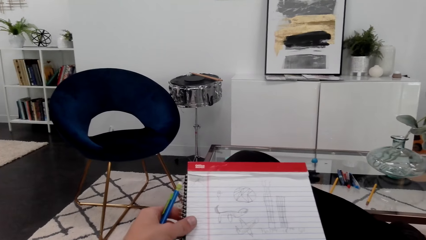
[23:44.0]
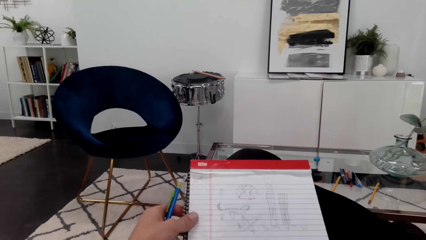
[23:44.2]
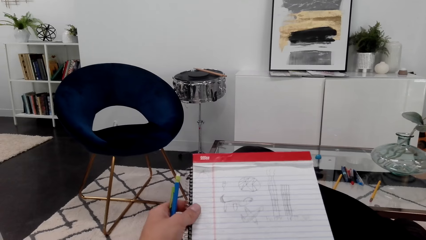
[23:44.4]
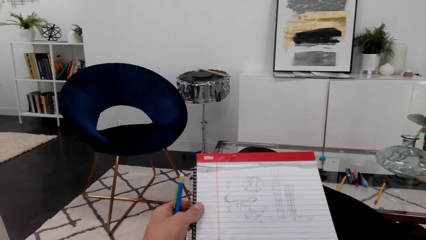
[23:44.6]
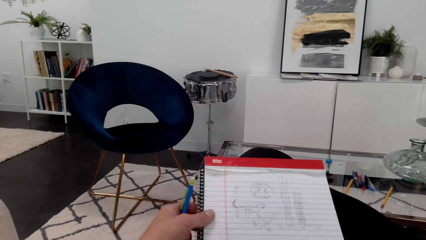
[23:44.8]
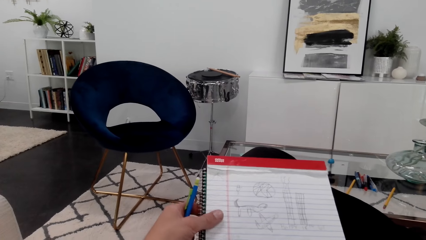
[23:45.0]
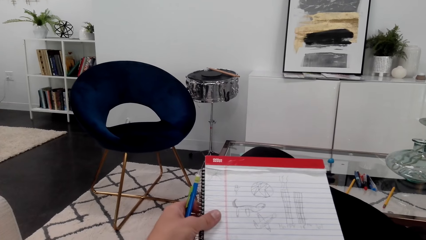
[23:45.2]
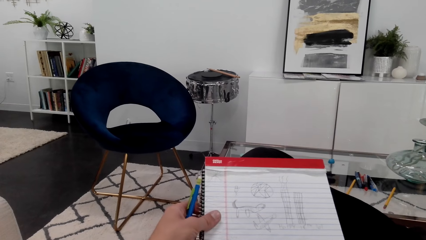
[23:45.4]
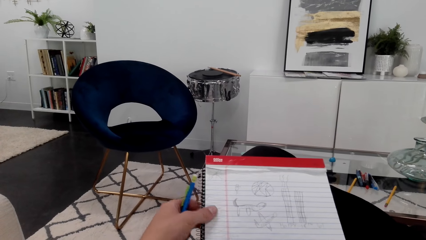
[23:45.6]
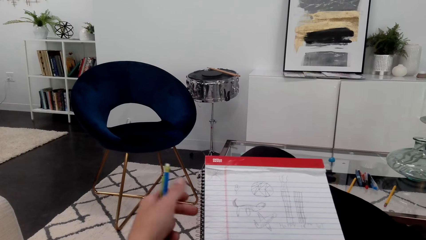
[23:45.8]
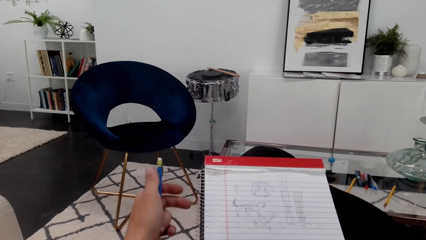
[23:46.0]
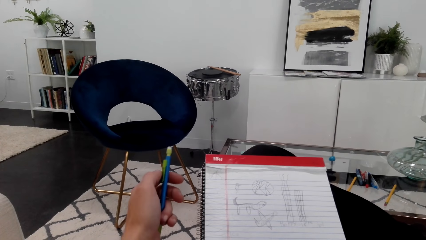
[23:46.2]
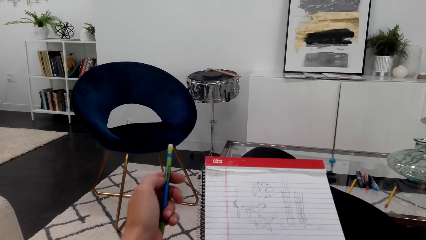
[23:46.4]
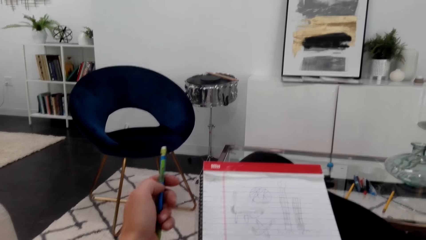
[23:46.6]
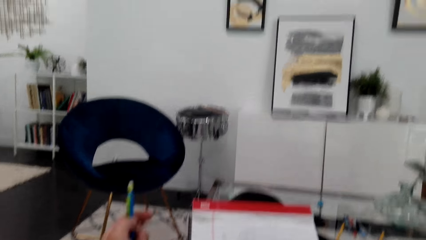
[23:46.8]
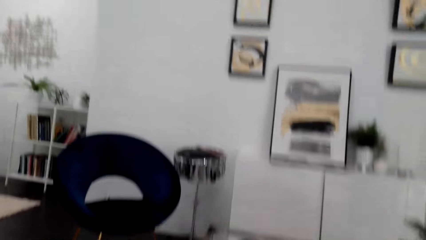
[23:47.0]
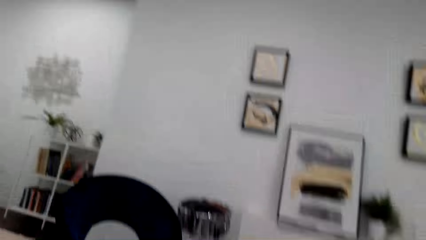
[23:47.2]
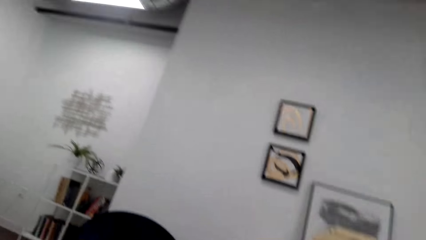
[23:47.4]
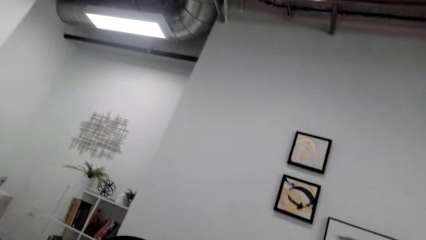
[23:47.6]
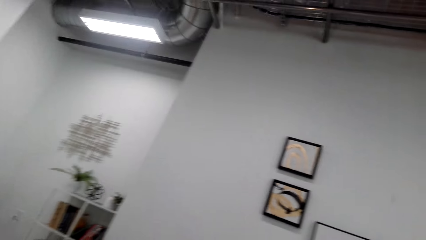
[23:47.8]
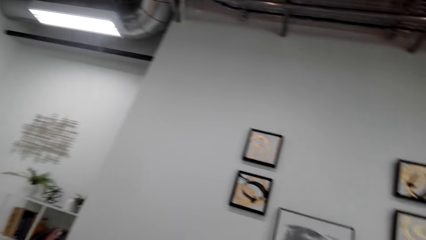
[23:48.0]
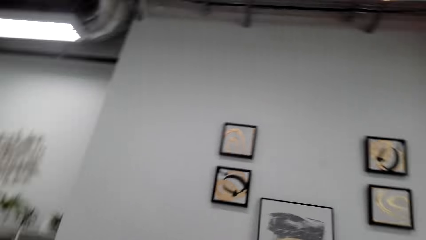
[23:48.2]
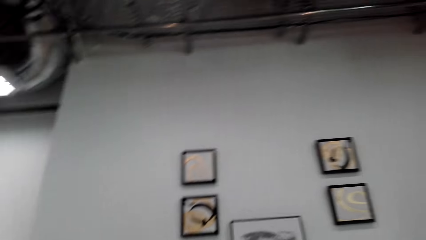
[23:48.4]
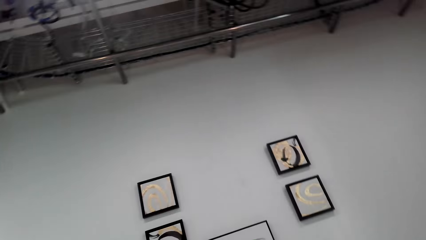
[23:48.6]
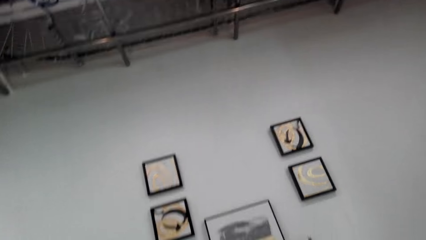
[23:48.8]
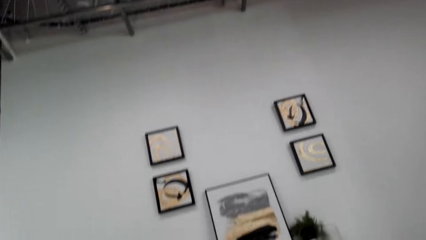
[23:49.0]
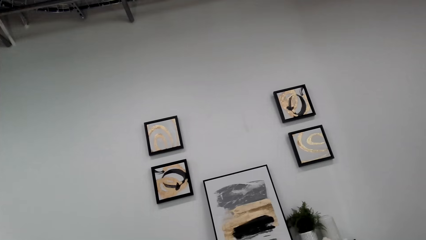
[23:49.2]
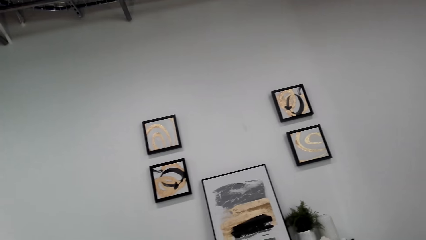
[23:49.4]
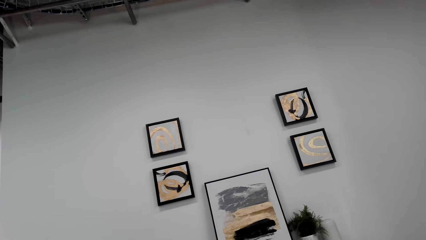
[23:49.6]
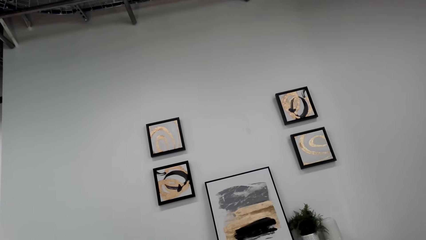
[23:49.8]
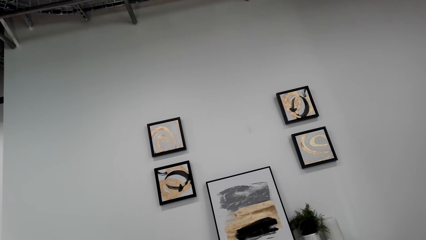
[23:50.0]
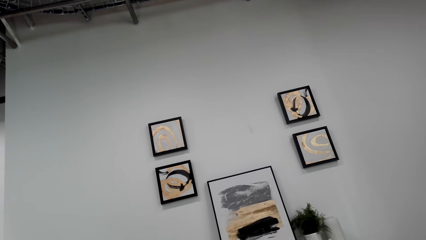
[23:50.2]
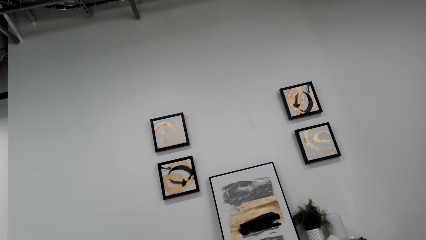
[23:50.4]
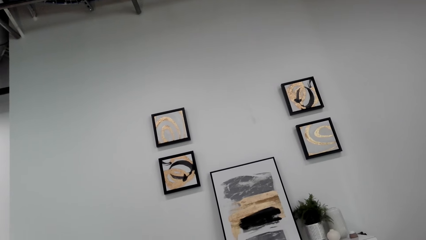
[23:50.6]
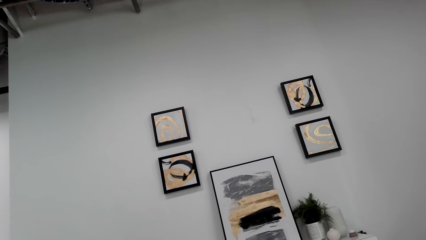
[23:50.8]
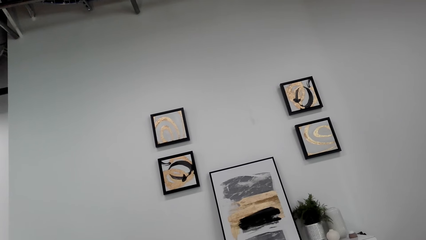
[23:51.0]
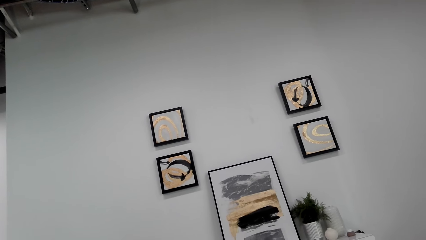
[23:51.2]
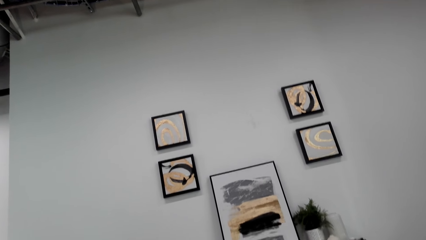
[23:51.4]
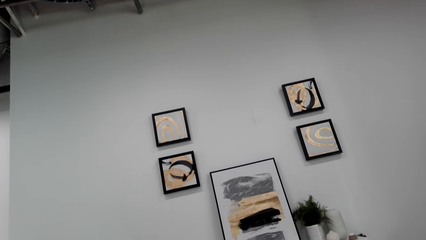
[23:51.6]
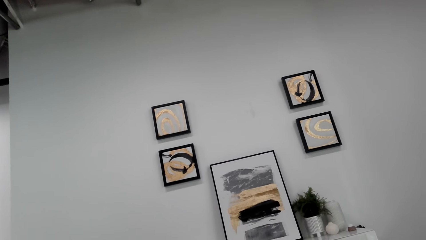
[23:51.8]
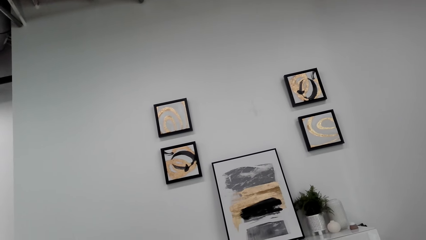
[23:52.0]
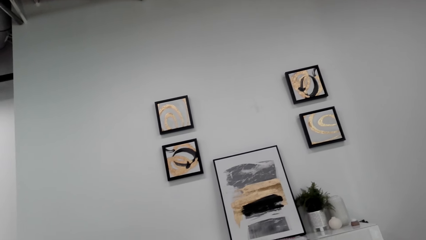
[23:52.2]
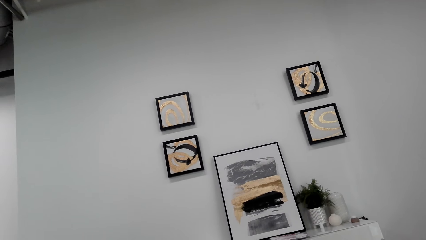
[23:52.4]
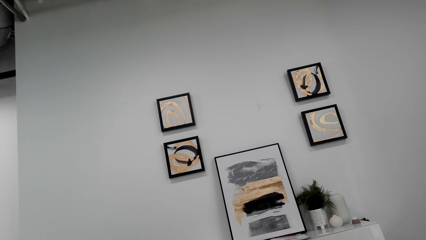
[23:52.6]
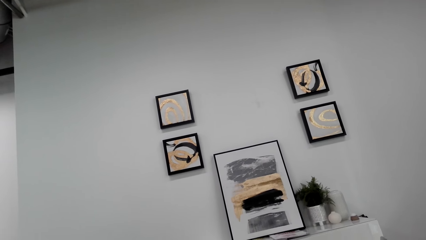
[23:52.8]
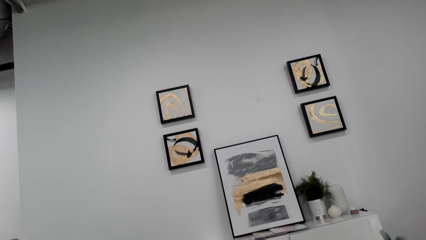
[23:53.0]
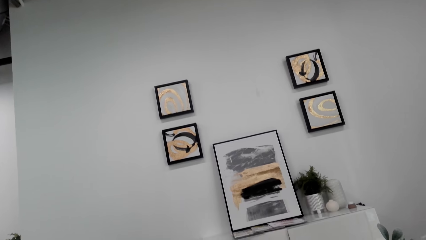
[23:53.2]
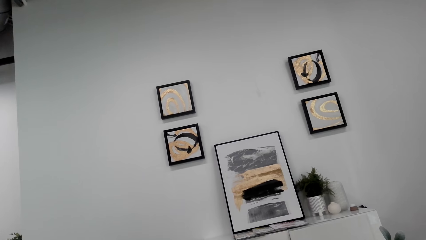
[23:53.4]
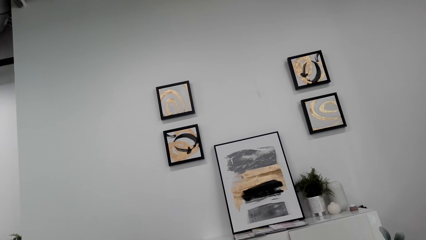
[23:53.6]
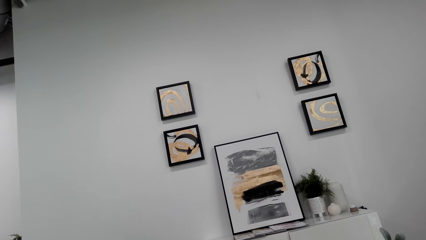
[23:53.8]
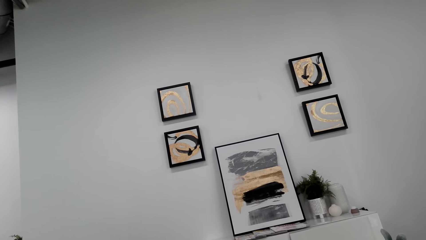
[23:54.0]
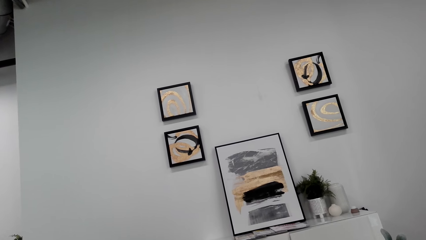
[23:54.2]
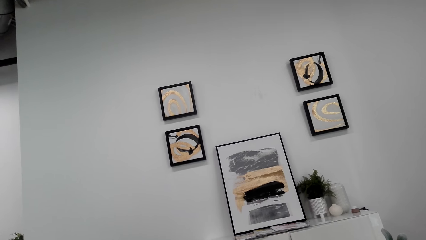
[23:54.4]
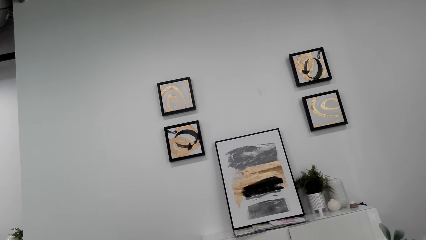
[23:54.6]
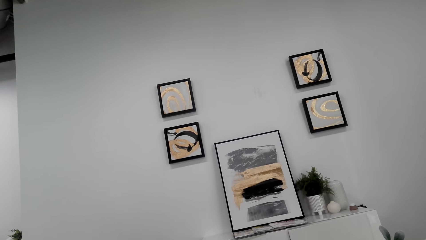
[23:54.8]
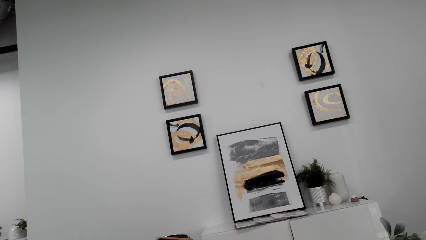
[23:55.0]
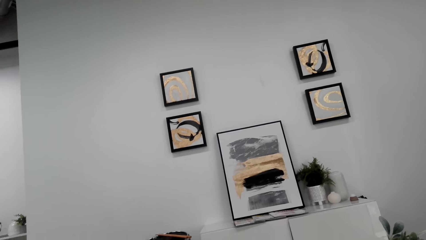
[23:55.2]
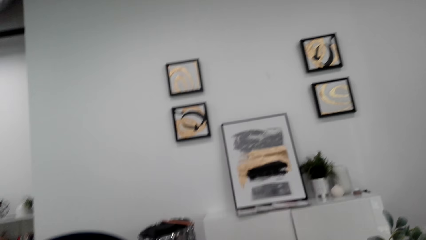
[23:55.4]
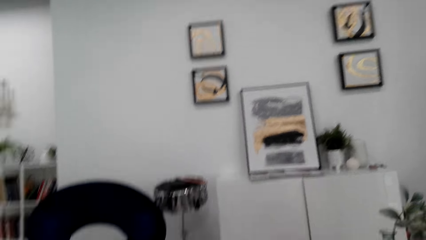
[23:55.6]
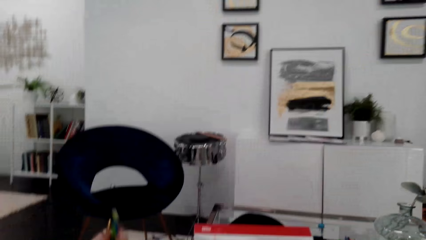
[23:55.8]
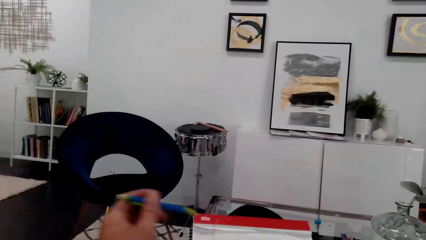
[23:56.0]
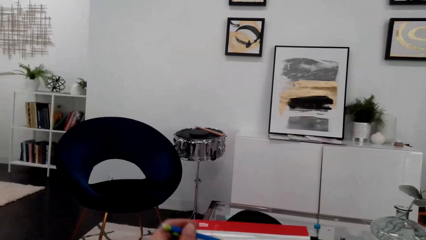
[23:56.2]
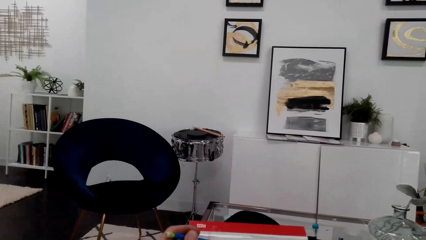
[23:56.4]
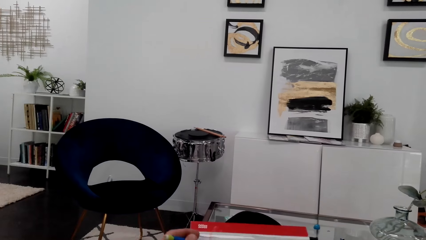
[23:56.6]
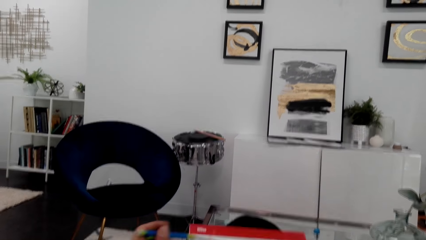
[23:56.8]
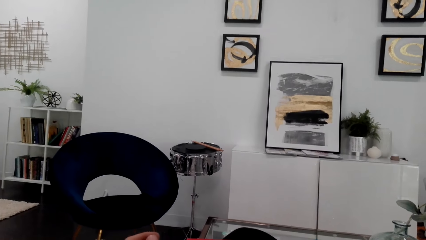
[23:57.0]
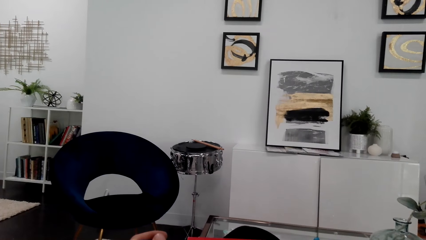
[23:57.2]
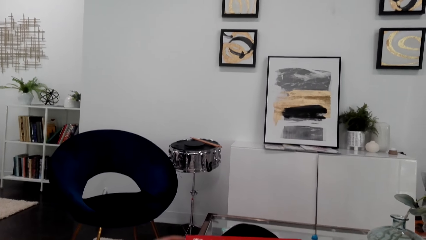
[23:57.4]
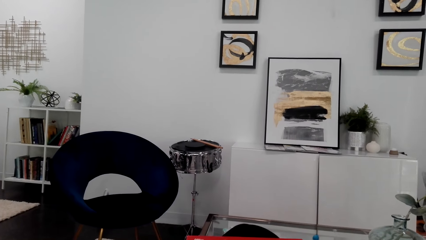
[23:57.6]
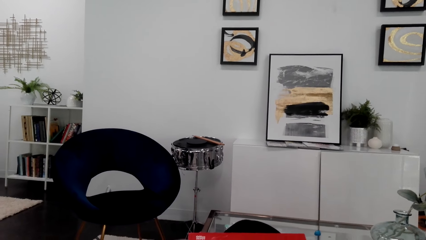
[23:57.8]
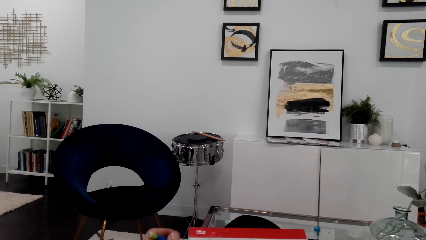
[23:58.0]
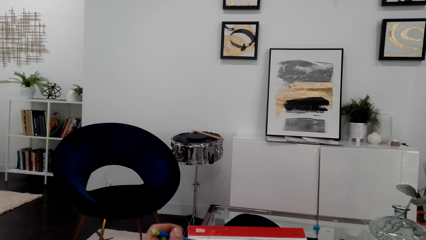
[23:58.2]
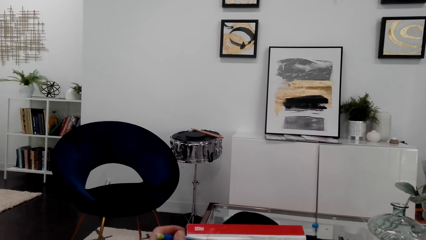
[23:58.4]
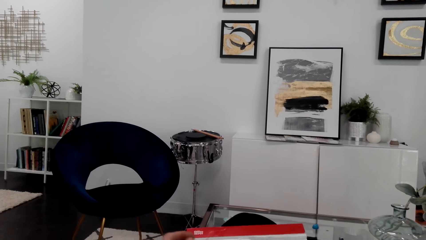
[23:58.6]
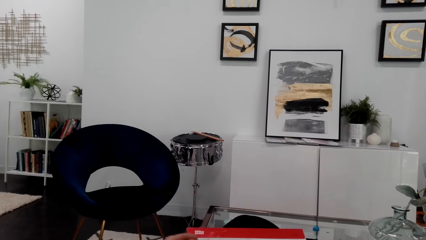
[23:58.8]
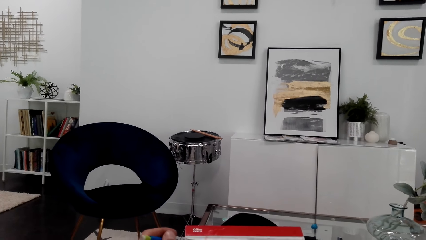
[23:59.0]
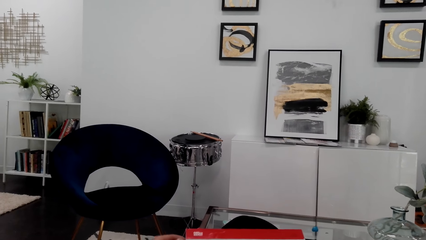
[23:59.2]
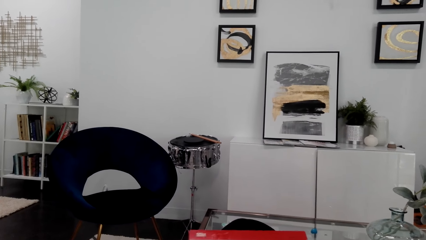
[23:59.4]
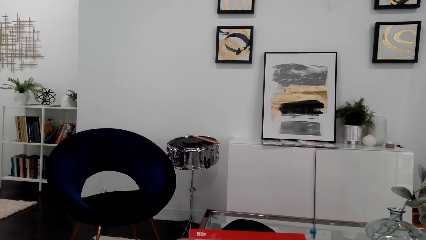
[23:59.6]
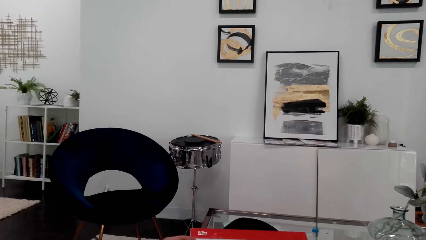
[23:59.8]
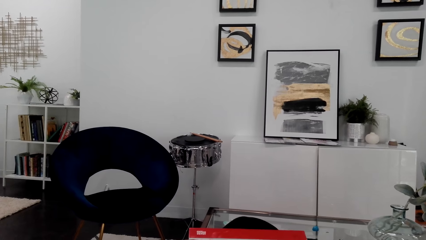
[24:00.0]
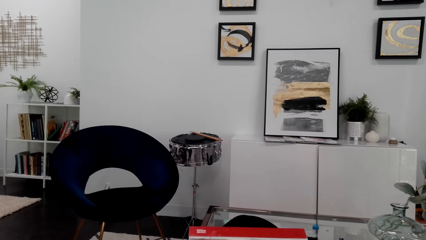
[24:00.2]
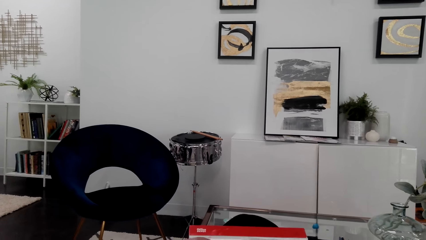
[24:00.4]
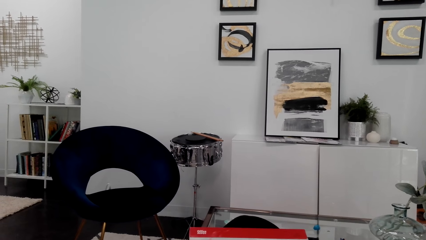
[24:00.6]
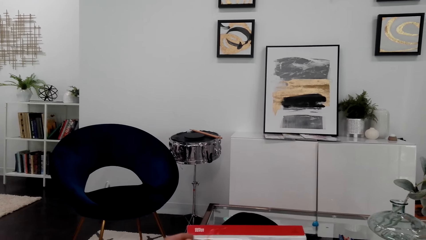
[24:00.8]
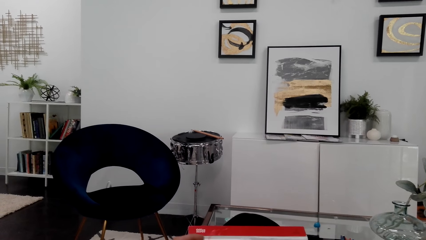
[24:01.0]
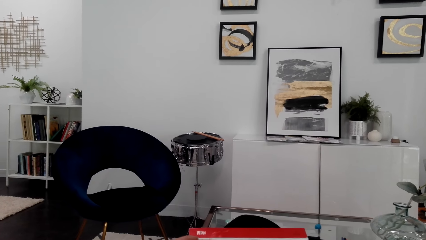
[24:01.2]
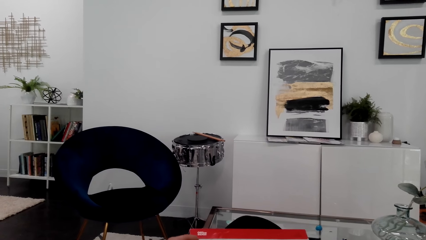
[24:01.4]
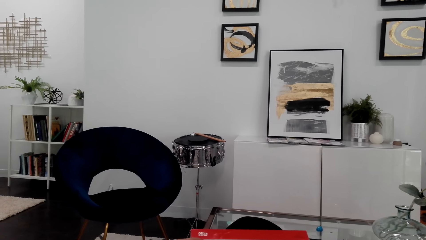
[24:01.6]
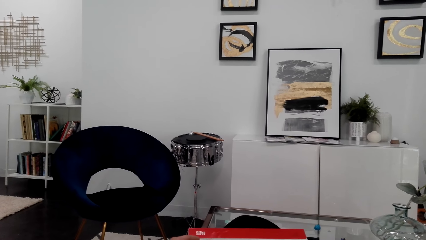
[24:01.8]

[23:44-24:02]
The camera wearer looks up. They draw on a notepad.
